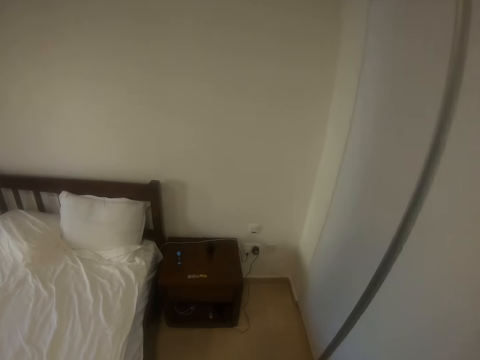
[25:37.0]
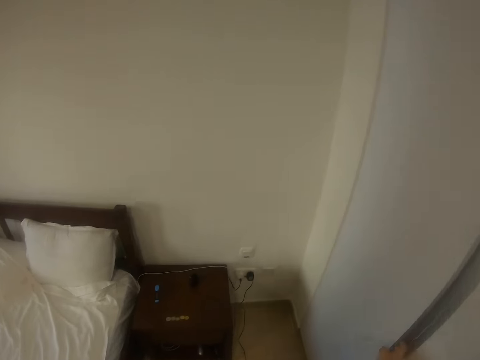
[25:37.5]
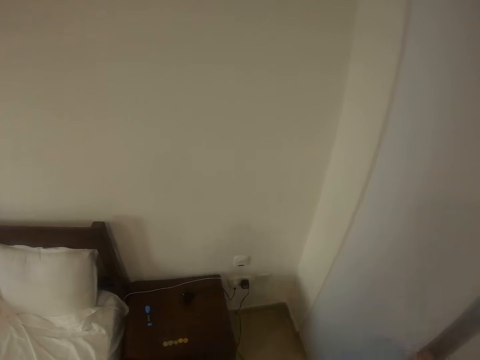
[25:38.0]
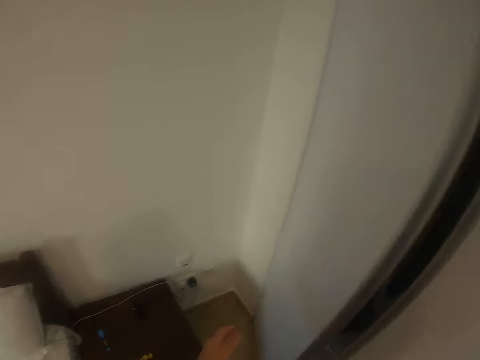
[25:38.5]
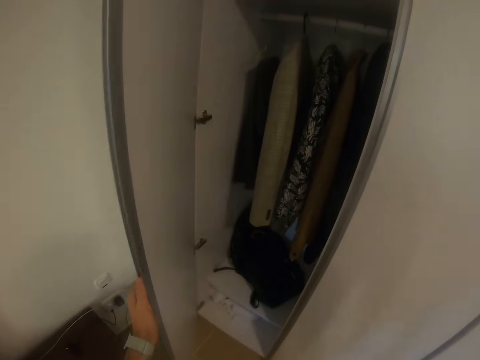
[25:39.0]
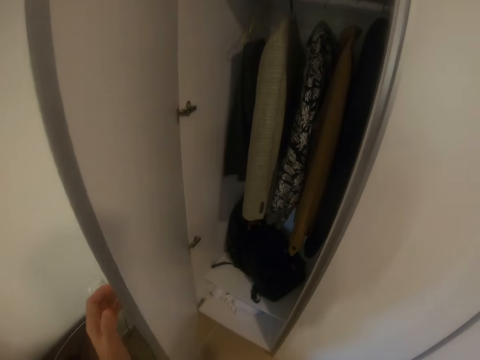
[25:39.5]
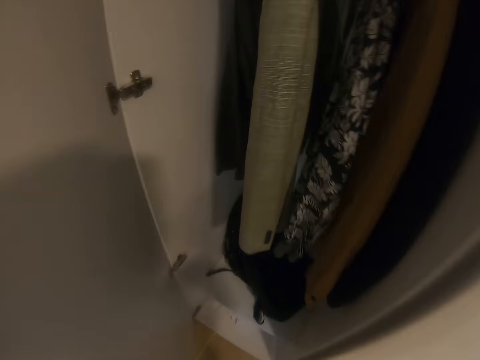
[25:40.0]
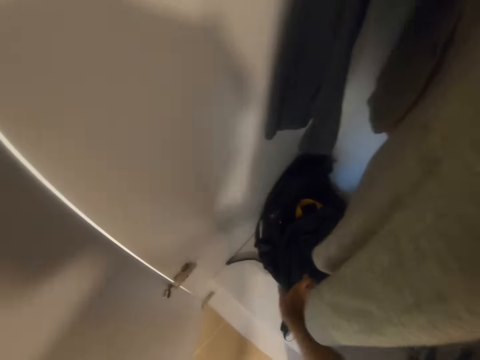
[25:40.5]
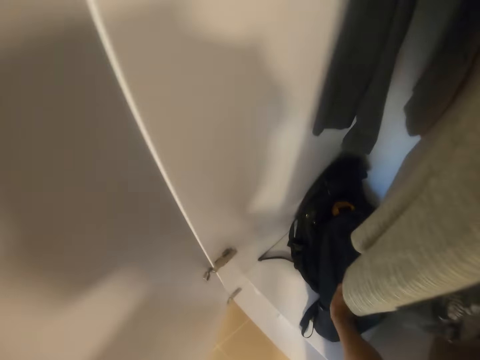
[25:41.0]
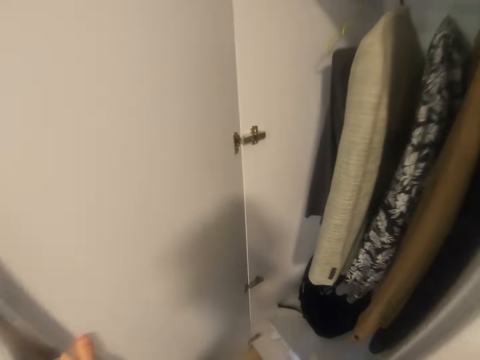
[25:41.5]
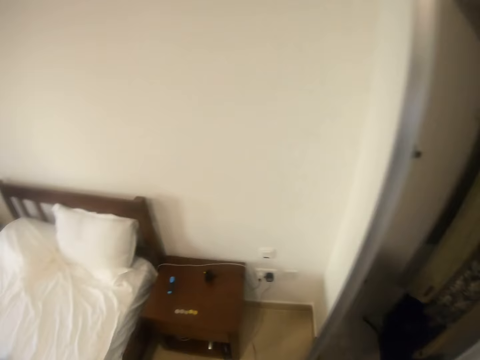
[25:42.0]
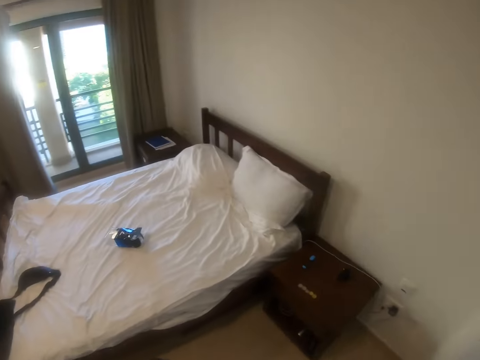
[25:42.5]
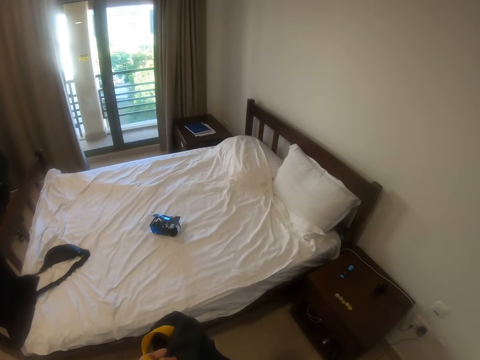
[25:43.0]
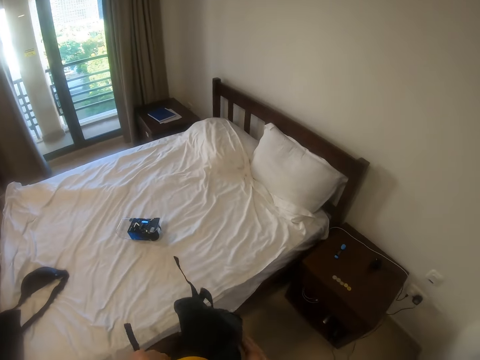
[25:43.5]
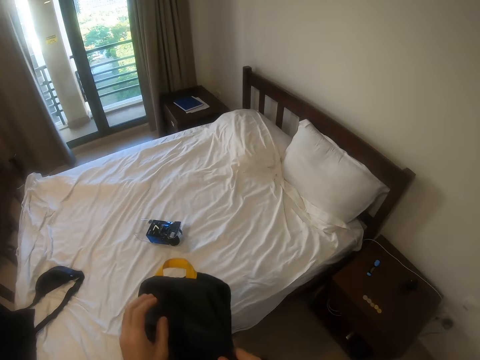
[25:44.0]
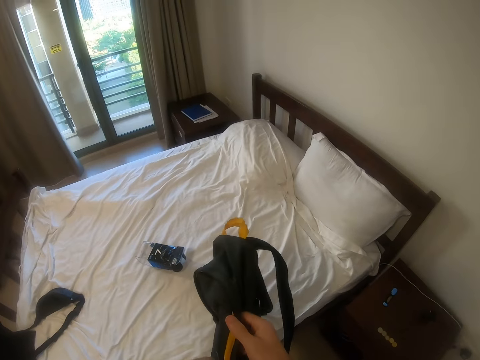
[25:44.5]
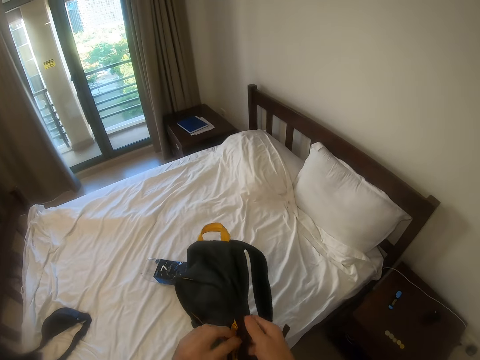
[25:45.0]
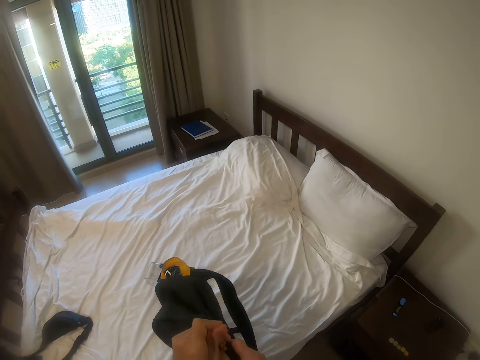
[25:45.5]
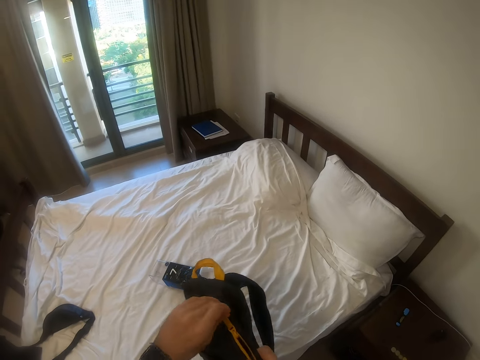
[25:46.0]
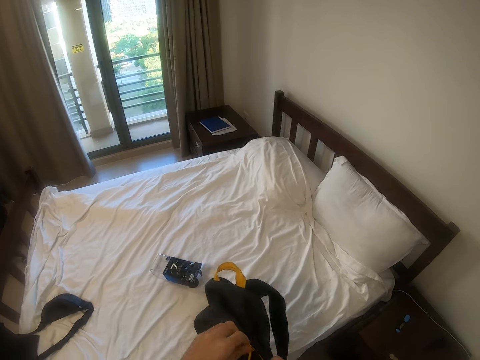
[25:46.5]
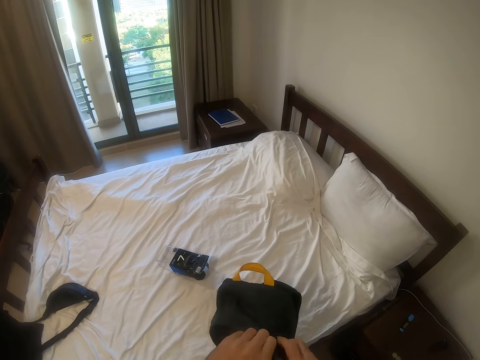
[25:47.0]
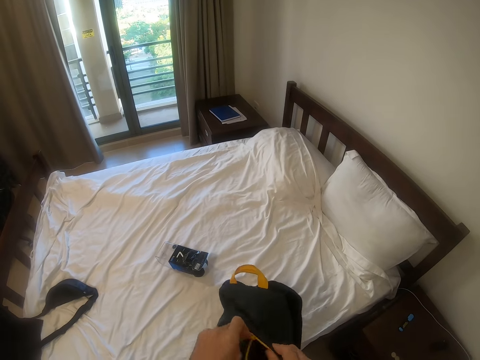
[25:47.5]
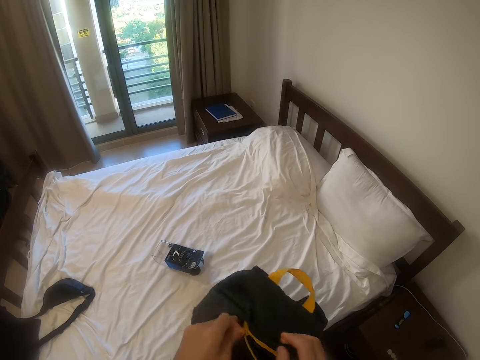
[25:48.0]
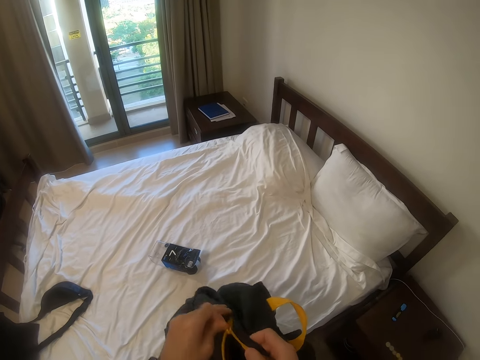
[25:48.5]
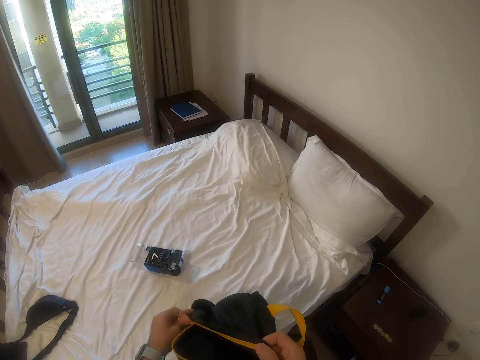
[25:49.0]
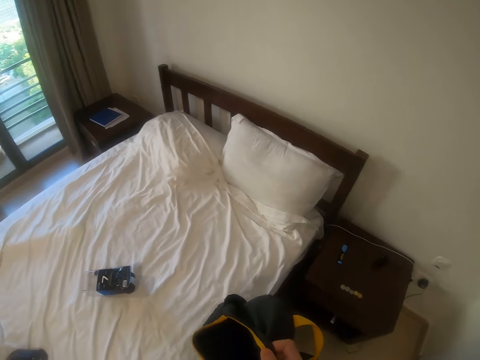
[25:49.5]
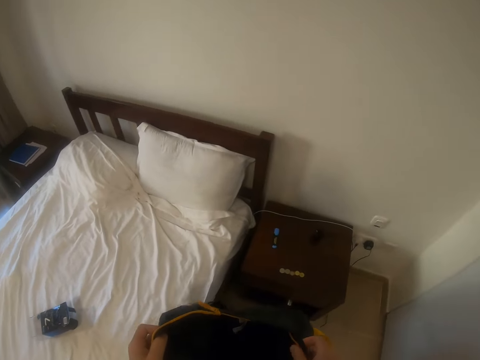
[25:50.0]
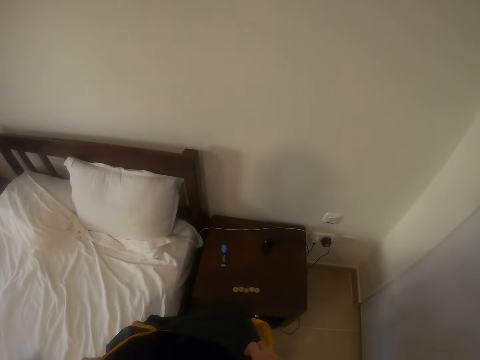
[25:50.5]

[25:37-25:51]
The camera wearer walks around the room. He opens a wardrobe or drawer with his left hand. He picks up a school bag from the wardrobe with his right hand. He closes the drawer. He opens the school bag with his left hand.

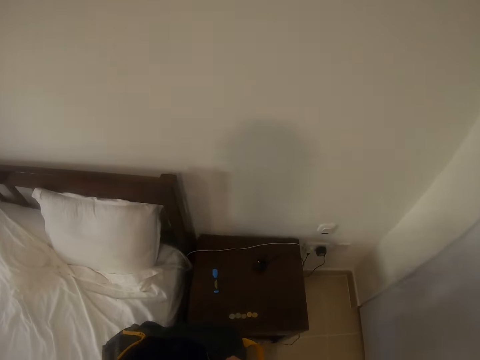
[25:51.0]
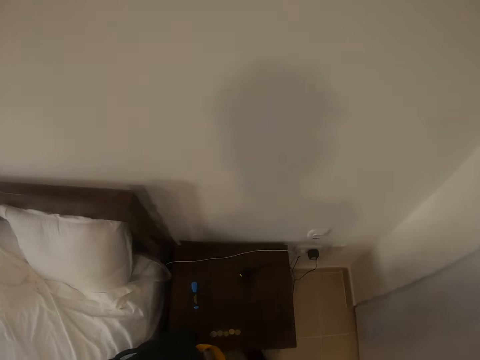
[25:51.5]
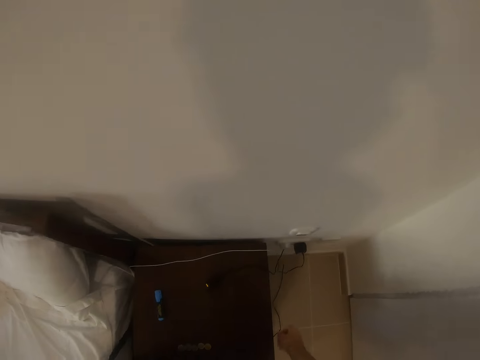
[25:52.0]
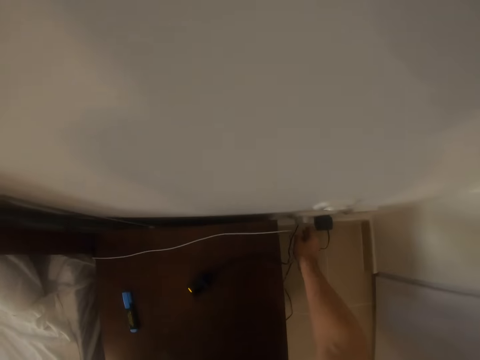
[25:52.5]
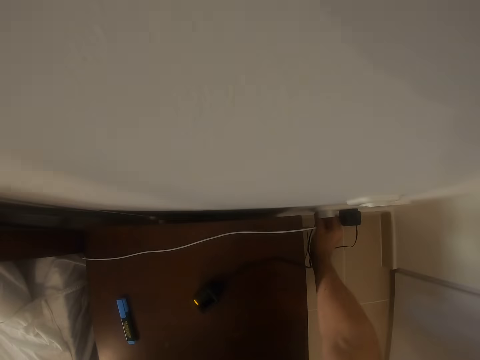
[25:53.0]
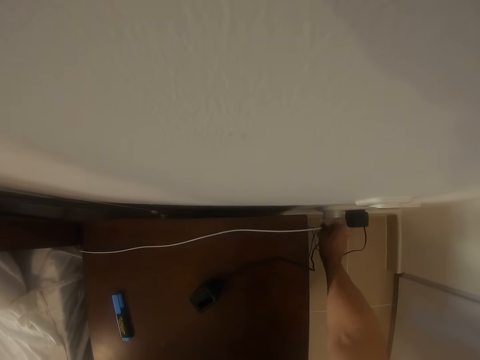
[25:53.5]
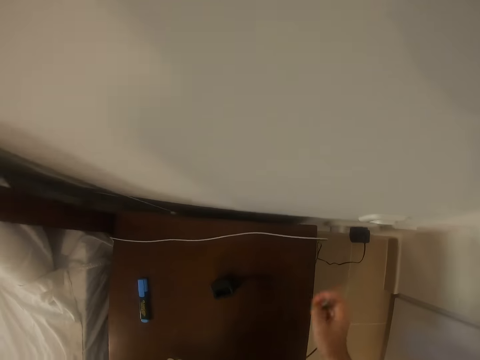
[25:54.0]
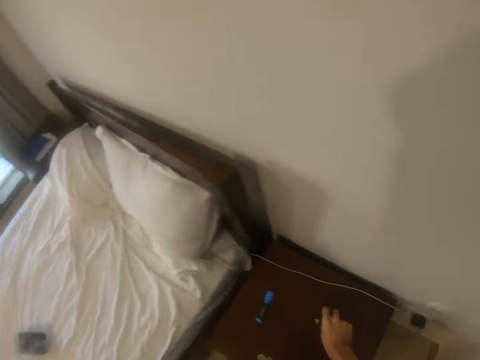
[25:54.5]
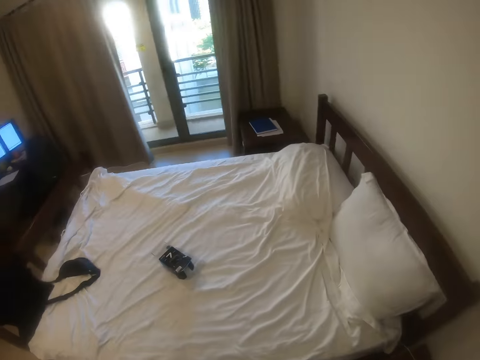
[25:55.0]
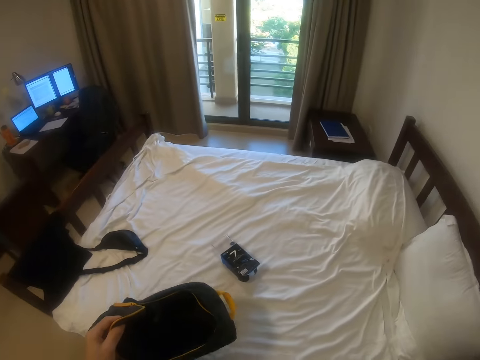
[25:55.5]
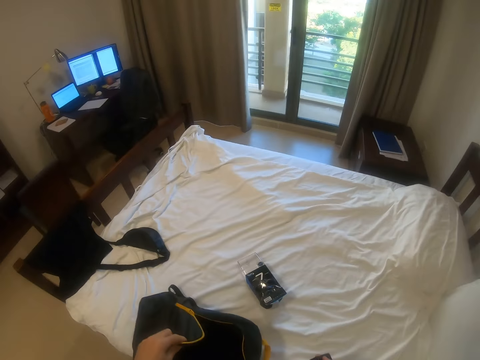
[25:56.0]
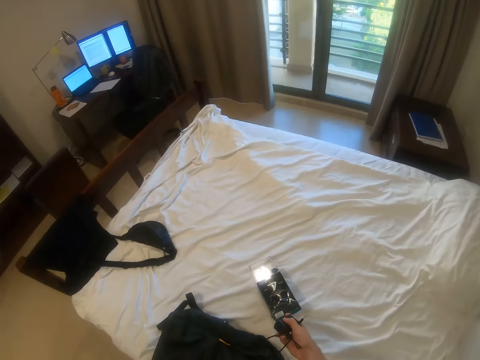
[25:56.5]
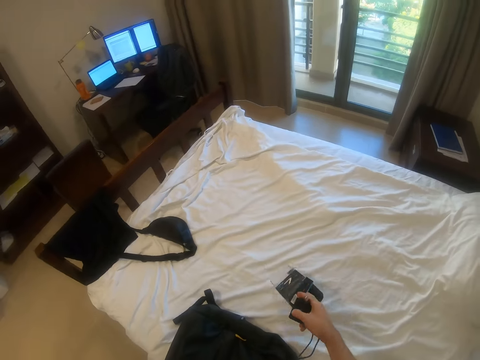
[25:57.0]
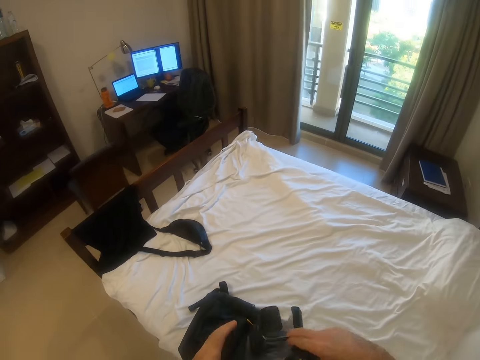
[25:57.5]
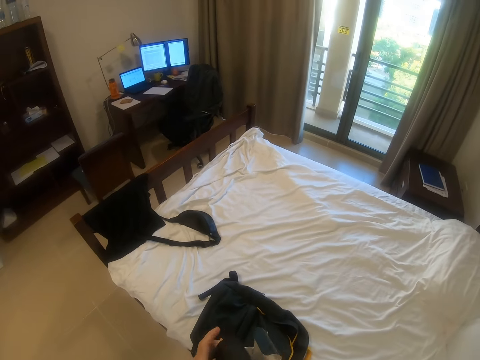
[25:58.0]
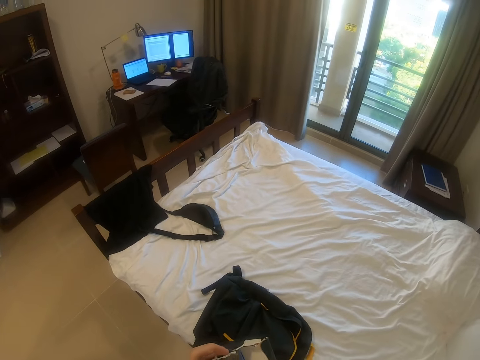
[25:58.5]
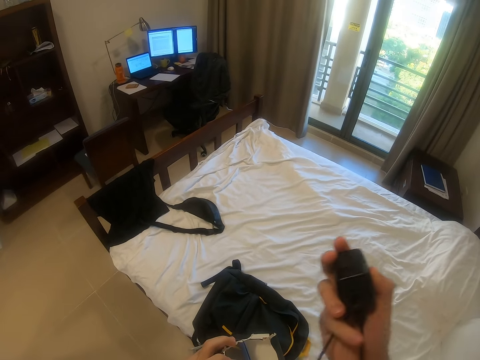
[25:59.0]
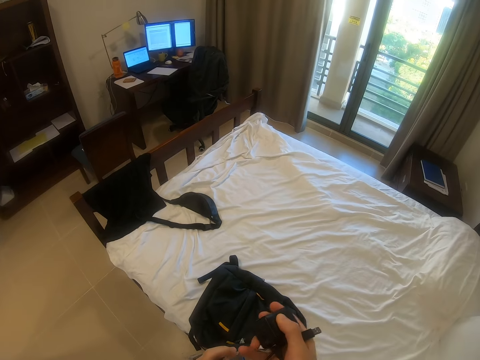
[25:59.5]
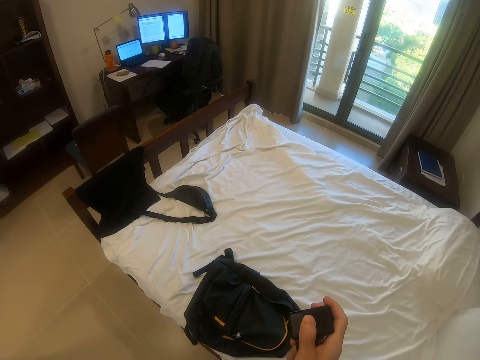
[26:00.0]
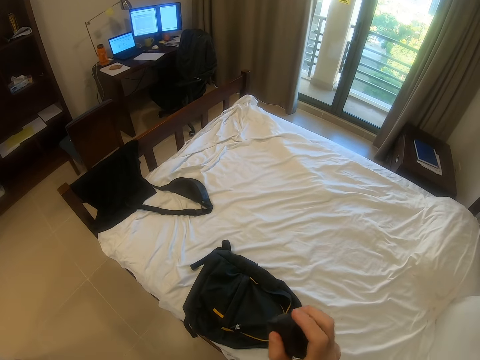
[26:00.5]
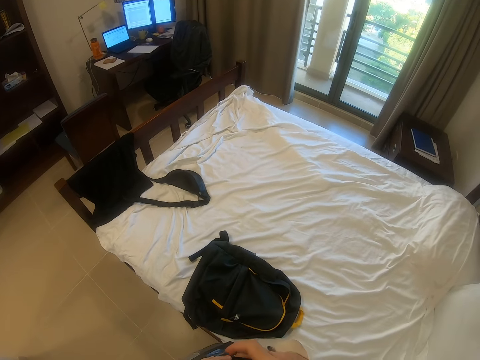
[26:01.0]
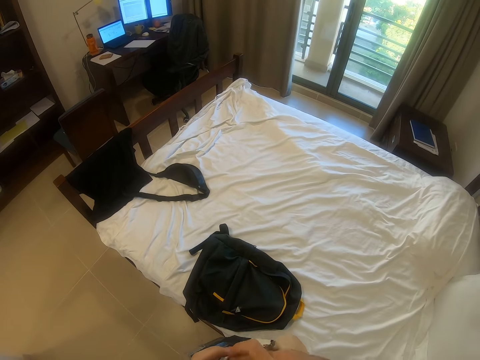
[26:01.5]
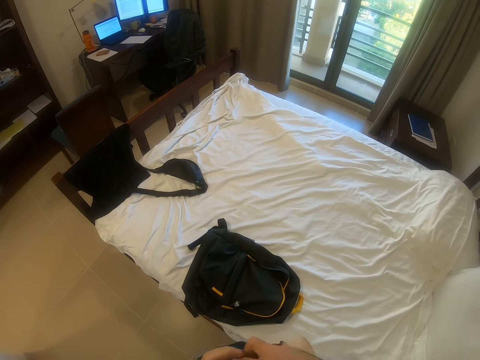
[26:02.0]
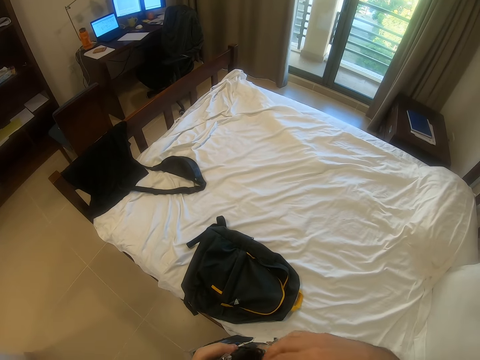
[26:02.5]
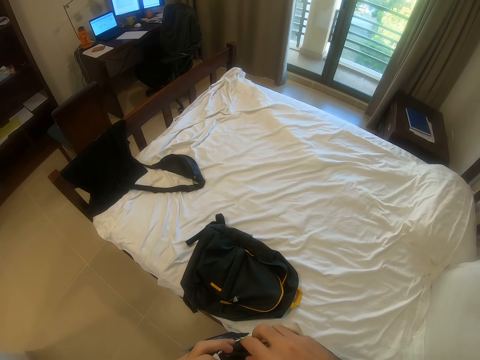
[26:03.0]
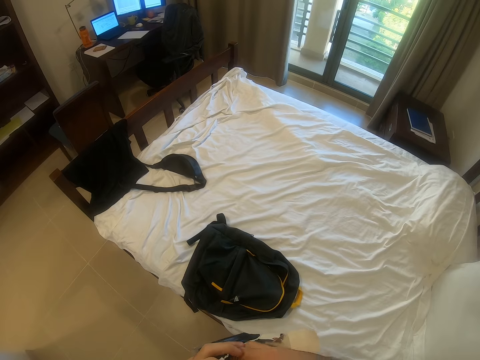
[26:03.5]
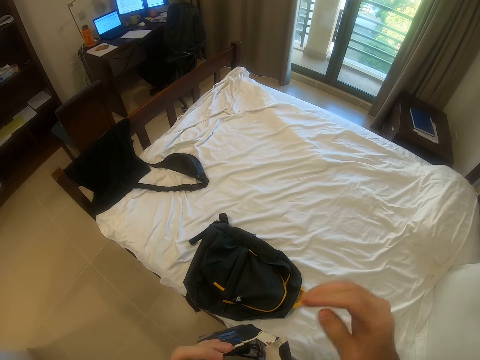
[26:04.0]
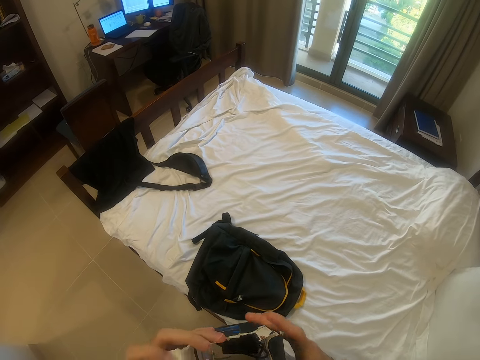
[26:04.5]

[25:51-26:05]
The camera wearer unplugs a USB cord from a charger with his right hand. He removes the charger from the power socket. He picks up the USB cord from a bedside table with his right hand. He puts the bag on the bed. He picks up the transparent pack from the bed with his right hand. He puts the USB cord inside the transparent pack with his right hand.
